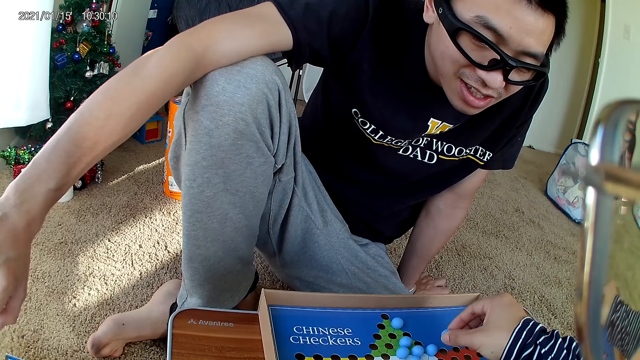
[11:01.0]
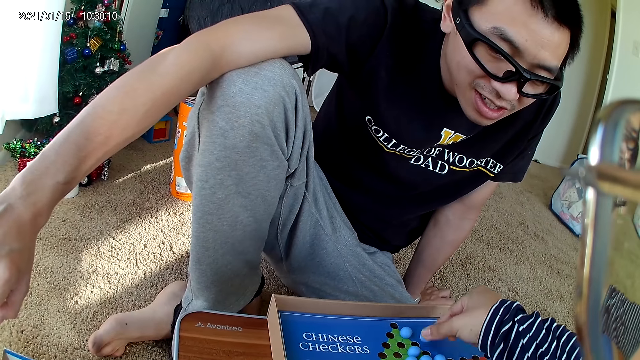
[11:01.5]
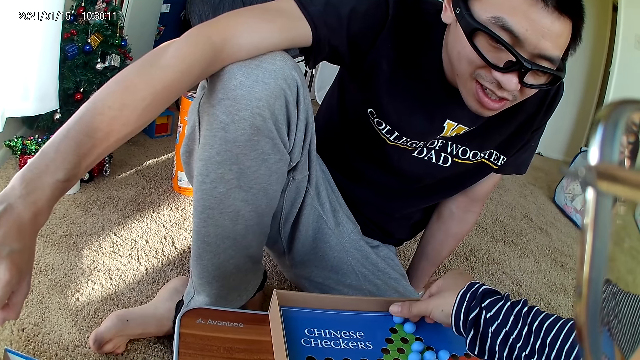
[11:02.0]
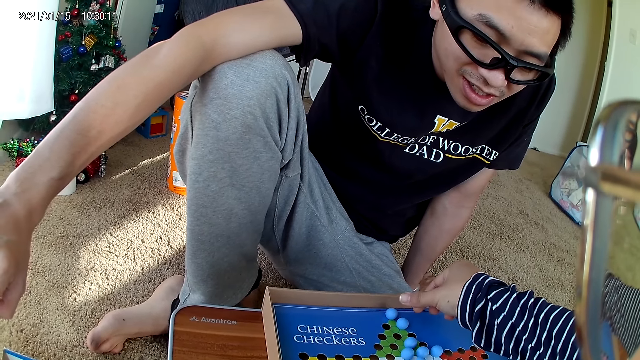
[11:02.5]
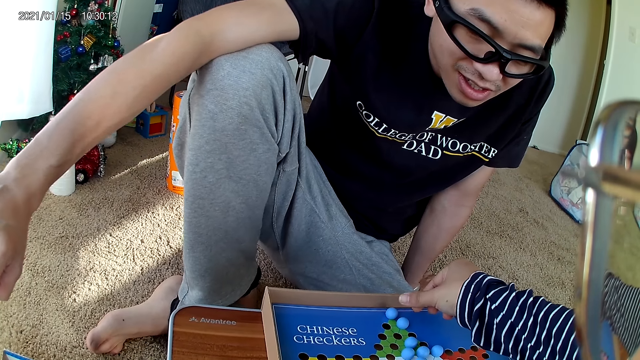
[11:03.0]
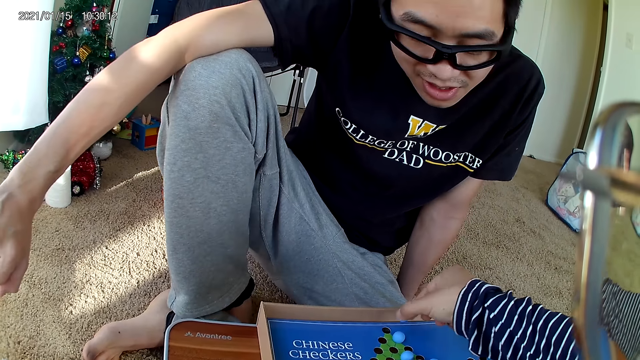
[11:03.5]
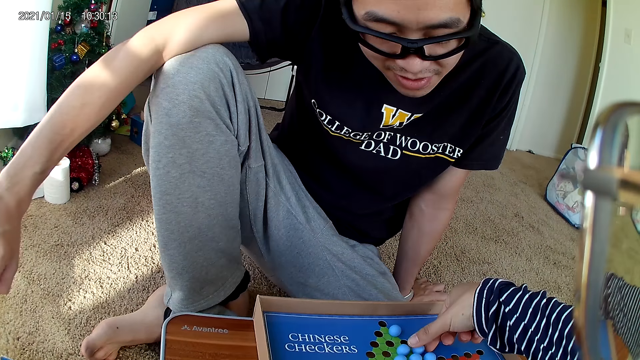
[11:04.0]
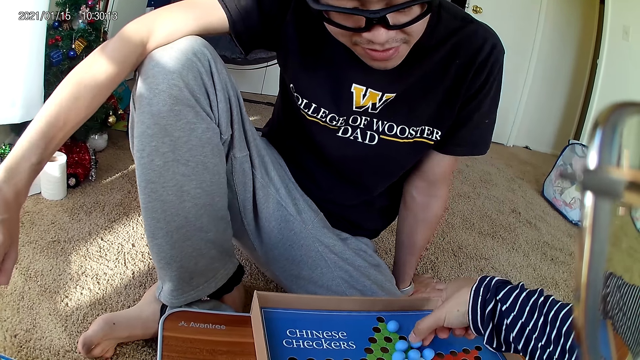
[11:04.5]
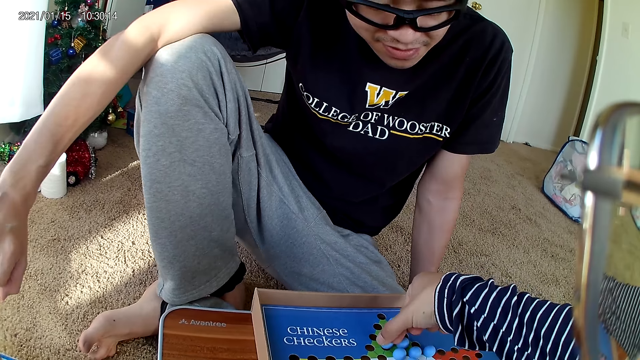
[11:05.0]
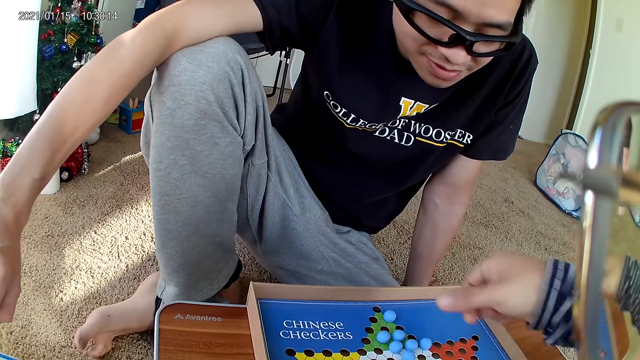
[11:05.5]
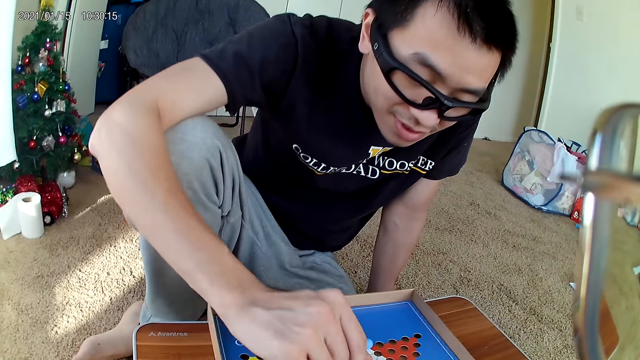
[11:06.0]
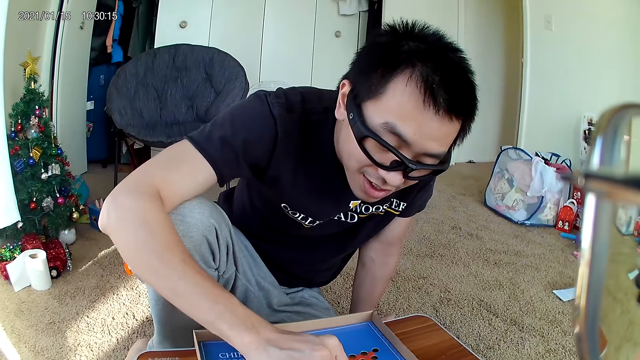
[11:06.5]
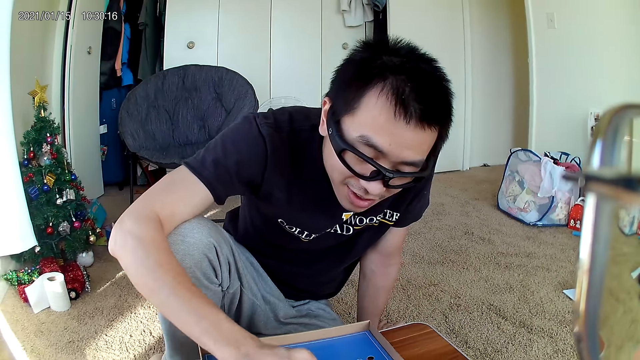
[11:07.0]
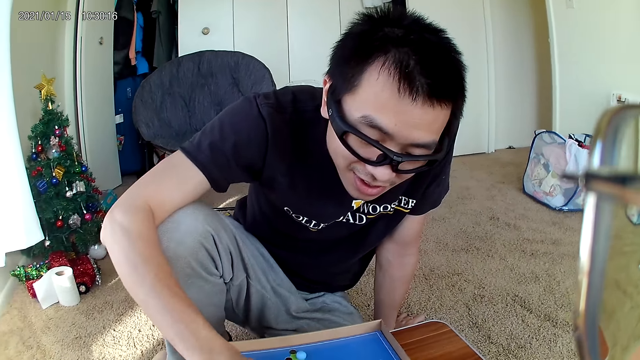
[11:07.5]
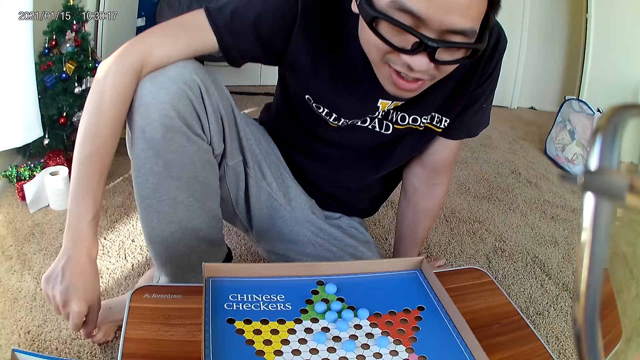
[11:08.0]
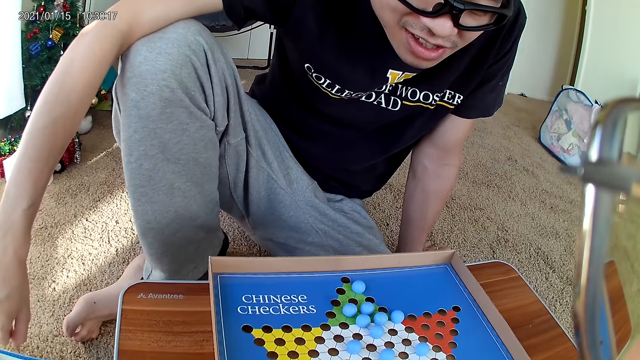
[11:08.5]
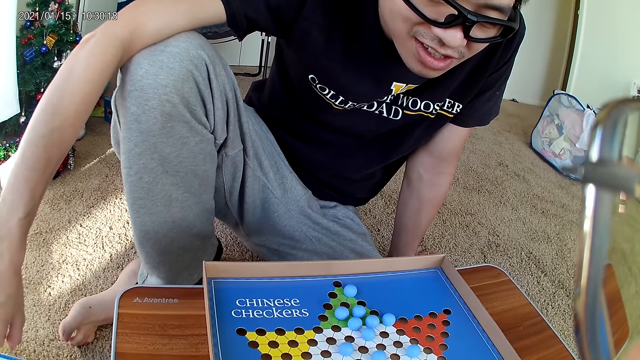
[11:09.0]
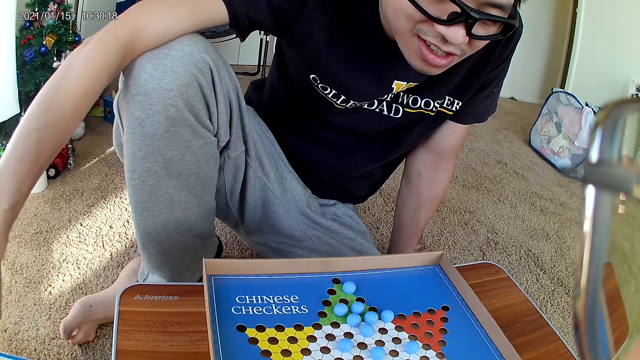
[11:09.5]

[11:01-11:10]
The camera wearer moves a blue marble piece on the checkers board to a new position. They pick a marble and drop the marble. They move the blue marble piece on the checkers board to a new position. They pick the marble and drop the marble. A man moves a red marble piece on the checkers board to a new position. The man drops a marble.

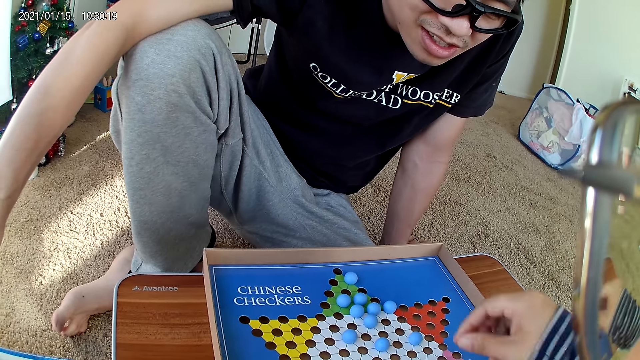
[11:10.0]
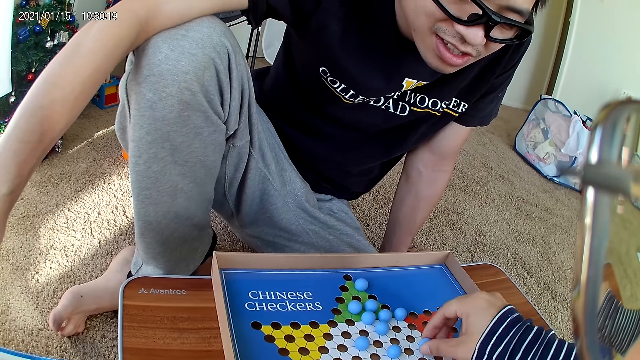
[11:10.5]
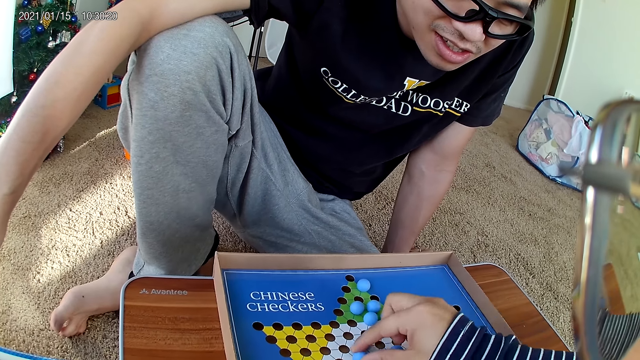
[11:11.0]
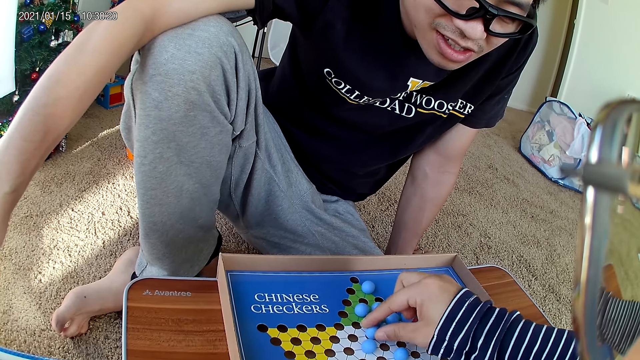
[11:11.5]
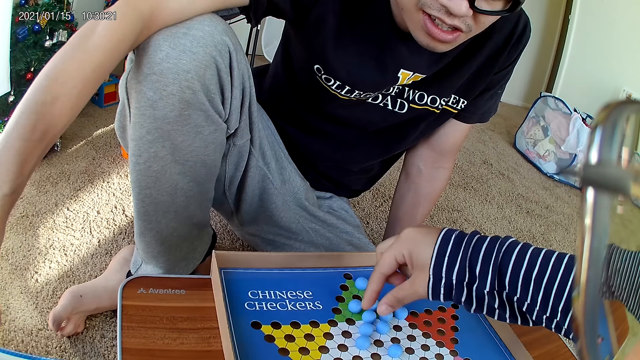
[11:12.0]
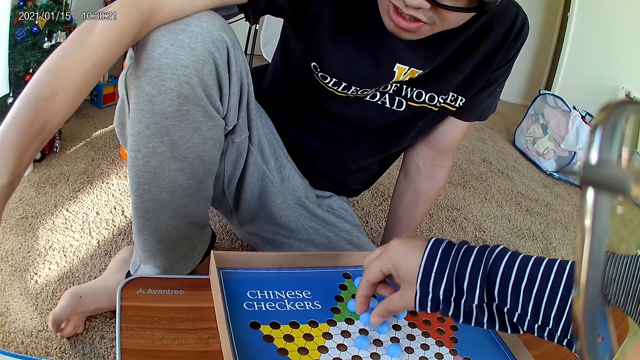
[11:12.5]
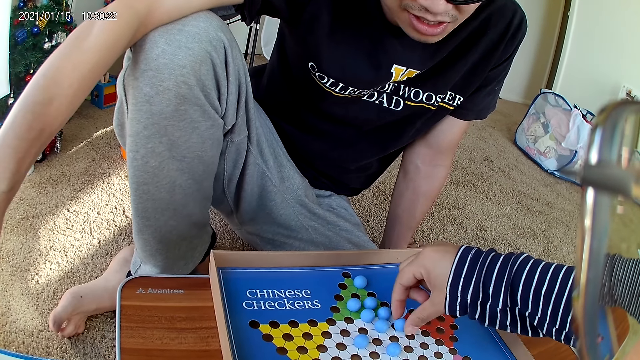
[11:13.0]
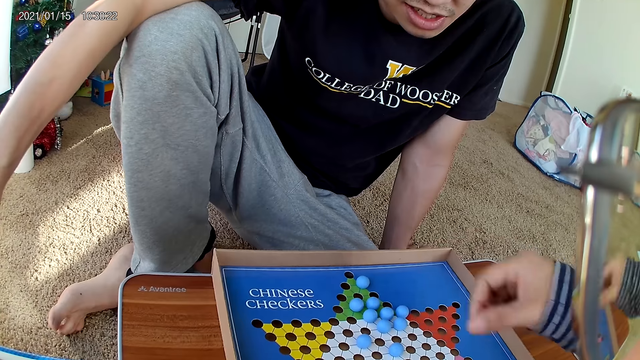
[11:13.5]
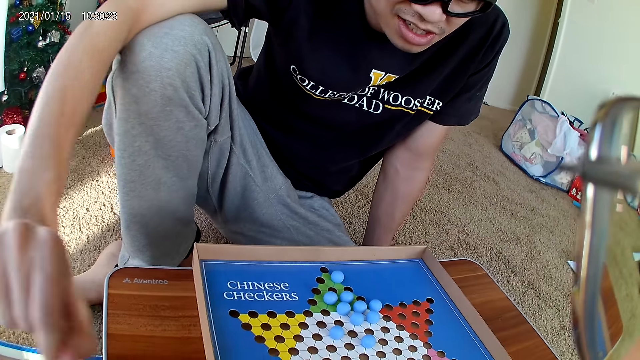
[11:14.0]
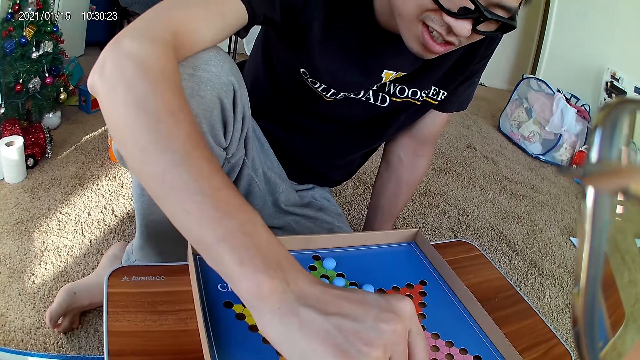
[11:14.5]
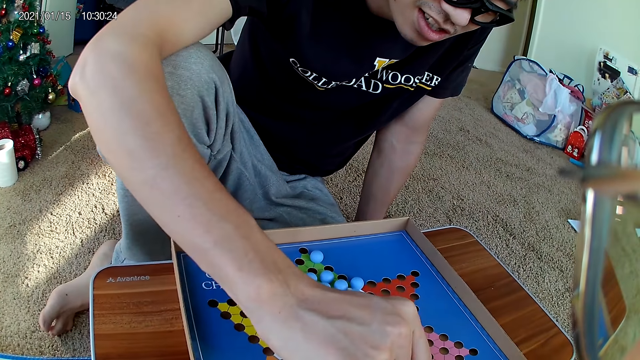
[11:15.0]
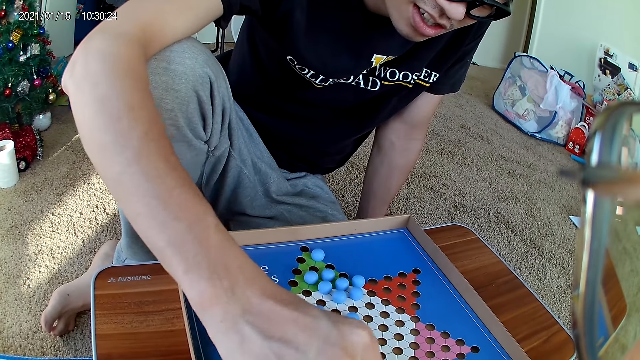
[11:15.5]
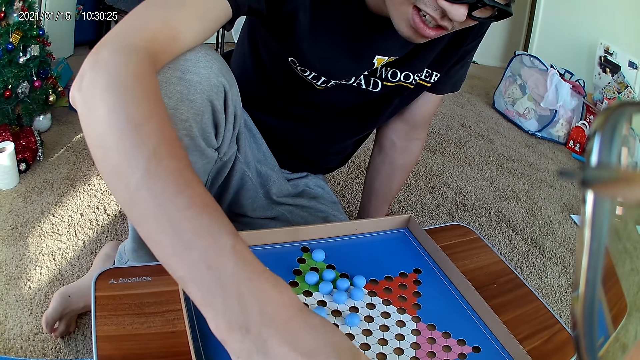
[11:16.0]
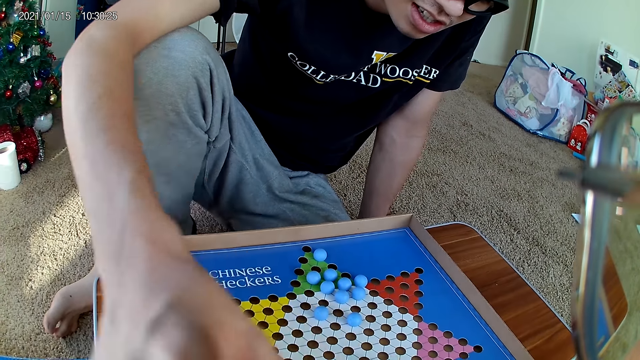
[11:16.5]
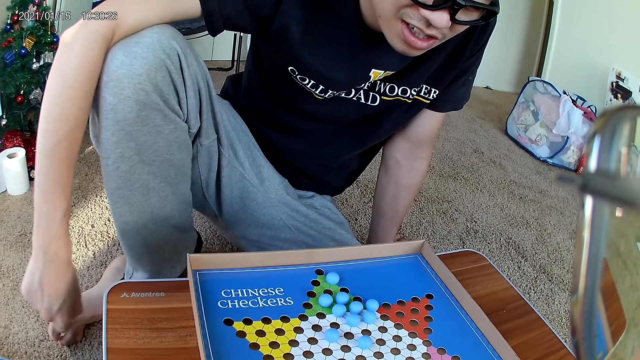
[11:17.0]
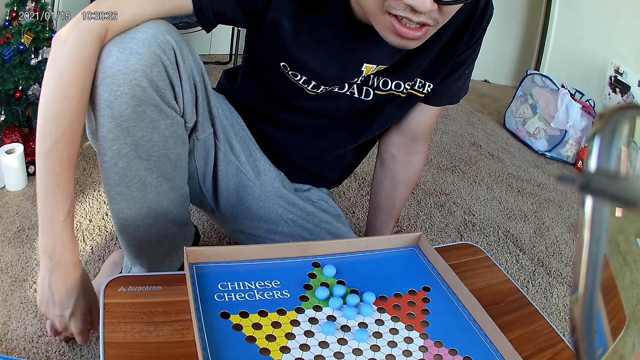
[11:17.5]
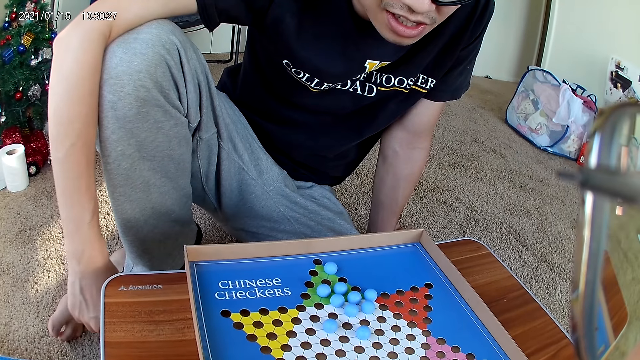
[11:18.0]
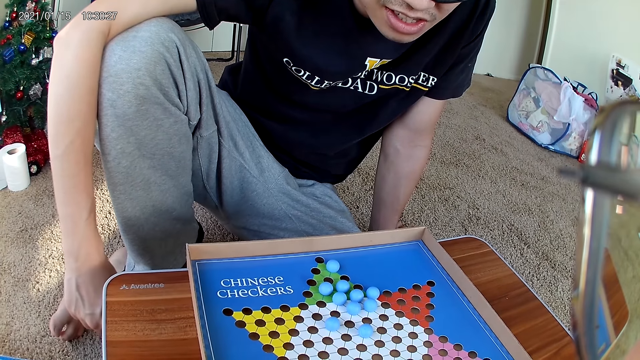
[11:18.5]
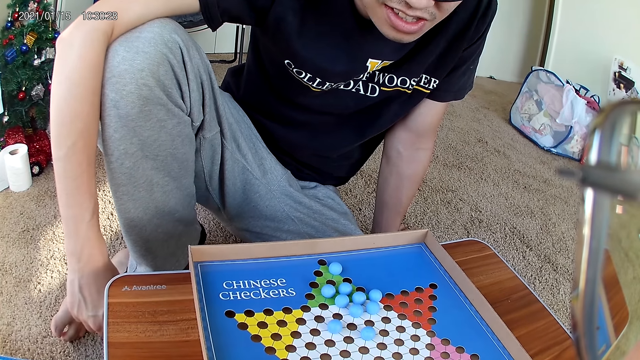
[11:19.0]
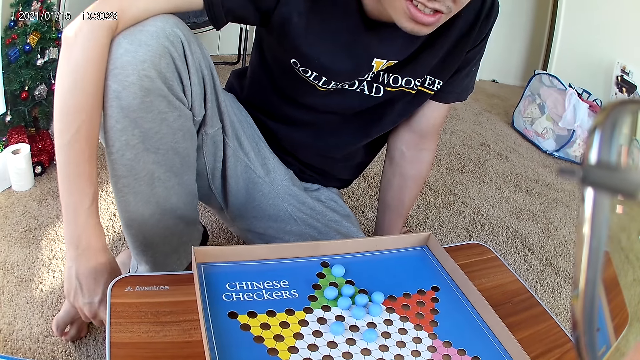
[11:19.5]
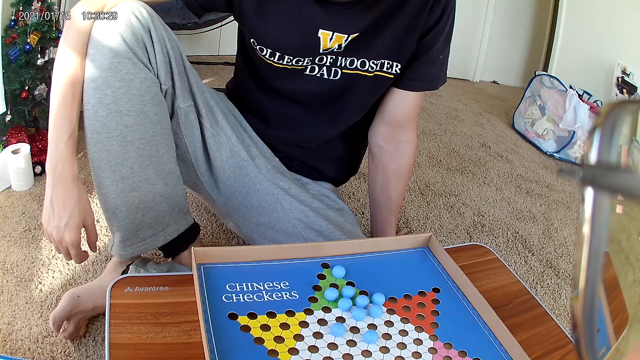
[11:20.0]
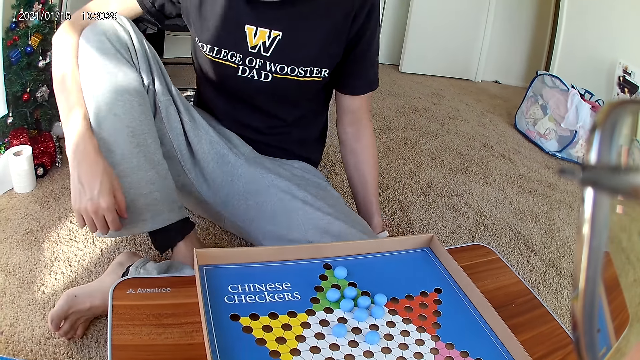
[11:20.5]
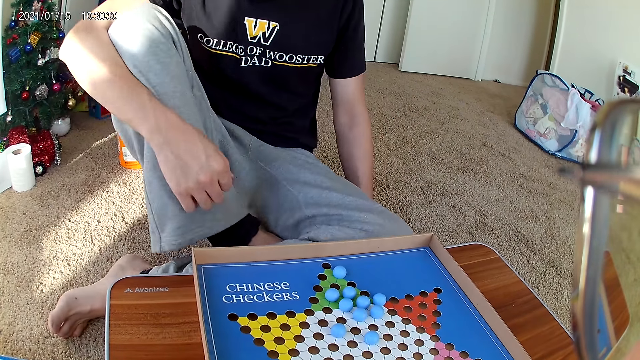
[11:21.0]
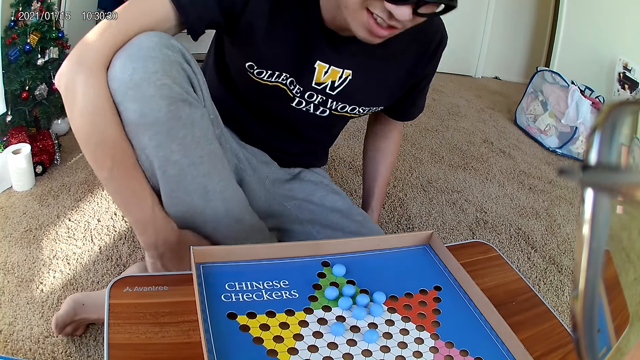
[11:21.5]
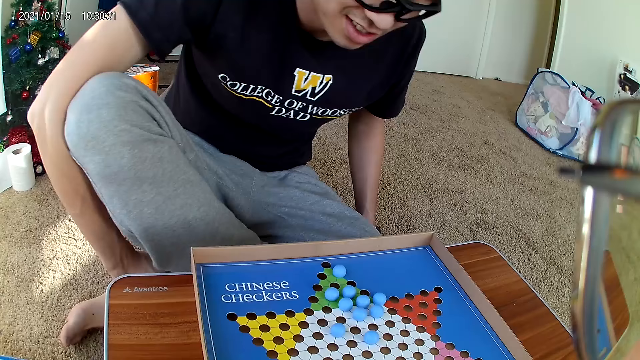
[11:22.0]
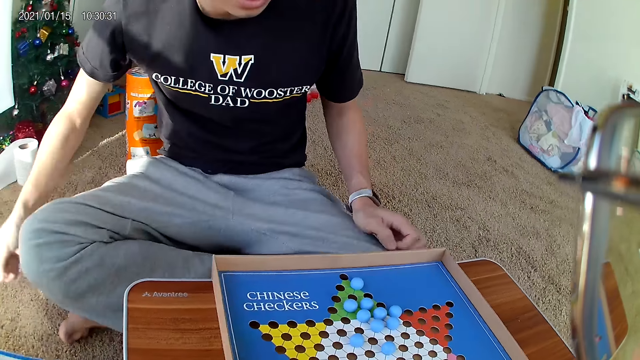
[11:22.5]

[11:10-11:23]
The camera wearer moves a blue marble piece on the checkers board to a new position. They pick a marble, drop the marble and pick a marble. They move the blue marble piece on the checkers board to a new position. They drop the marble. A man picks a marble. The man drops the marble.
